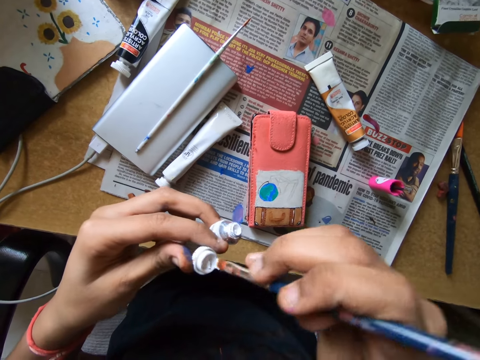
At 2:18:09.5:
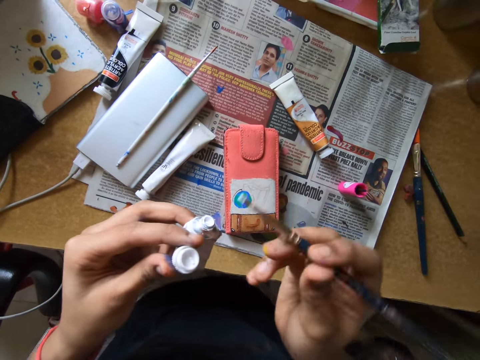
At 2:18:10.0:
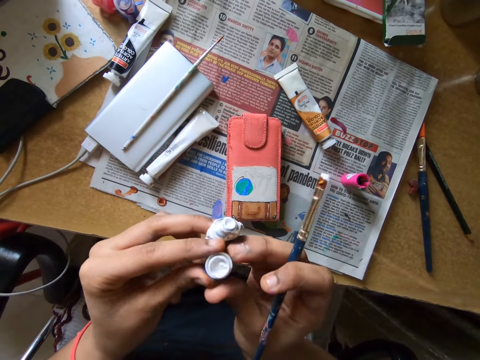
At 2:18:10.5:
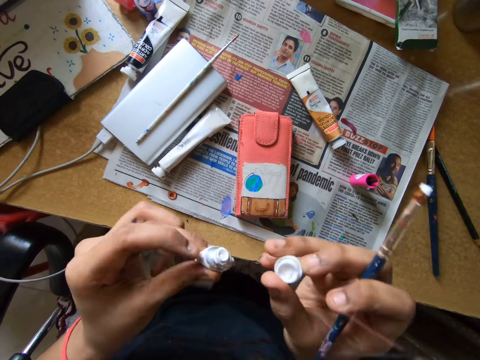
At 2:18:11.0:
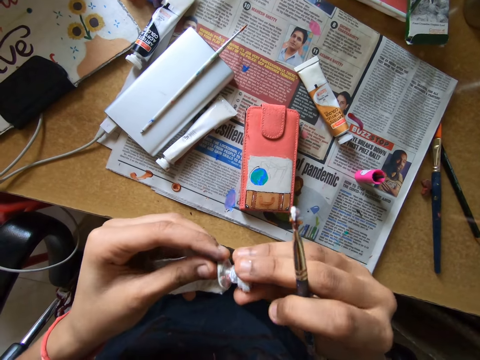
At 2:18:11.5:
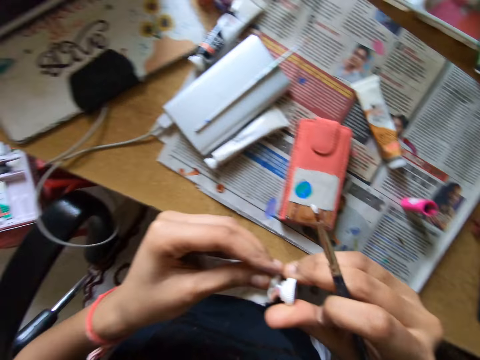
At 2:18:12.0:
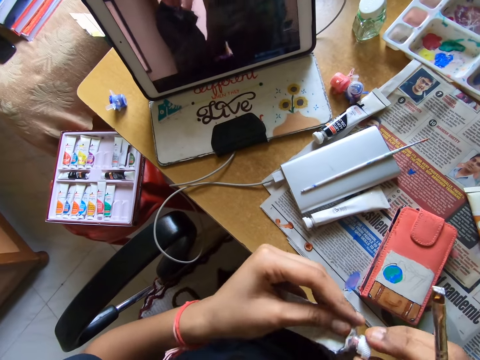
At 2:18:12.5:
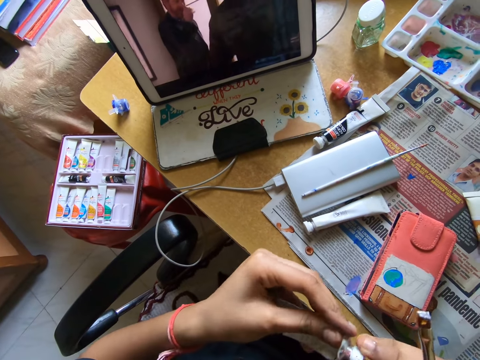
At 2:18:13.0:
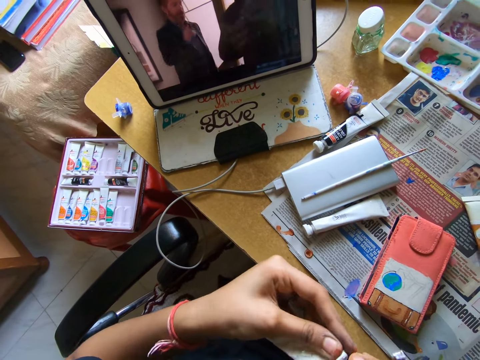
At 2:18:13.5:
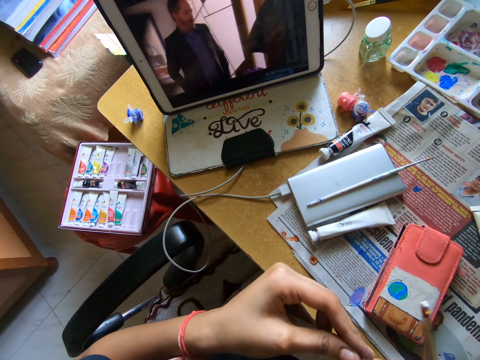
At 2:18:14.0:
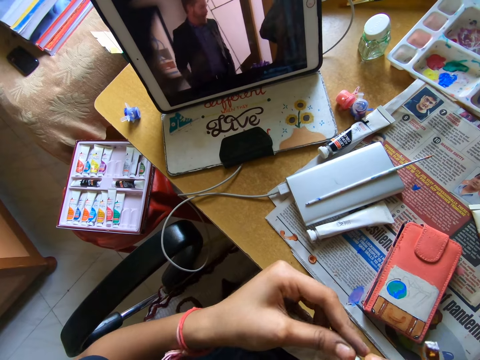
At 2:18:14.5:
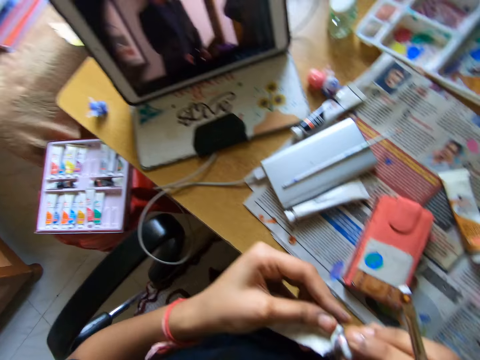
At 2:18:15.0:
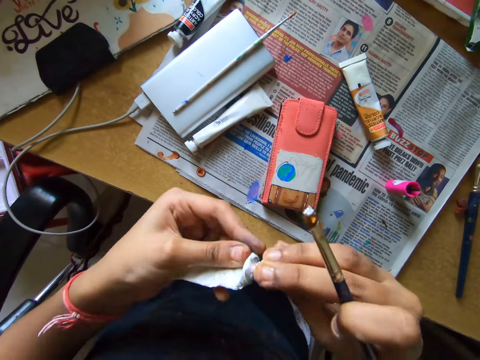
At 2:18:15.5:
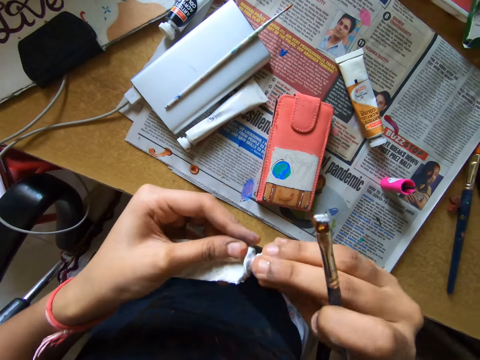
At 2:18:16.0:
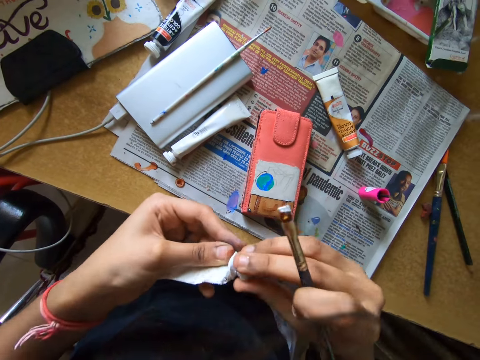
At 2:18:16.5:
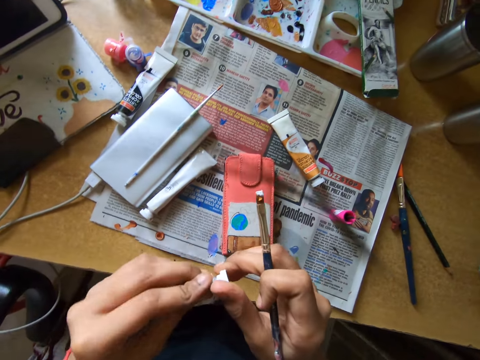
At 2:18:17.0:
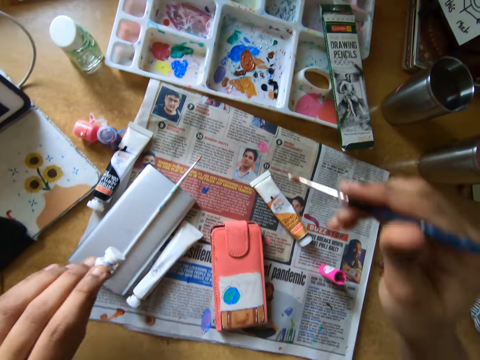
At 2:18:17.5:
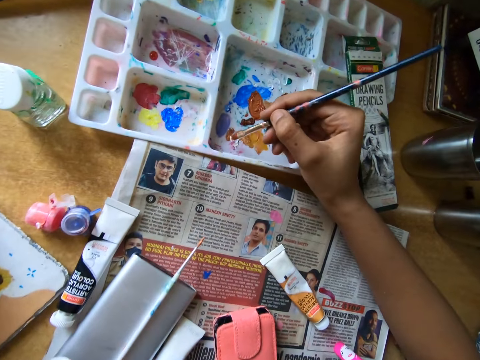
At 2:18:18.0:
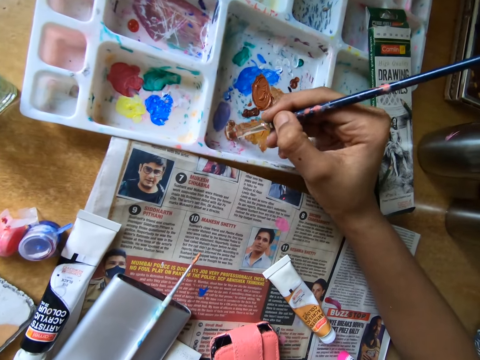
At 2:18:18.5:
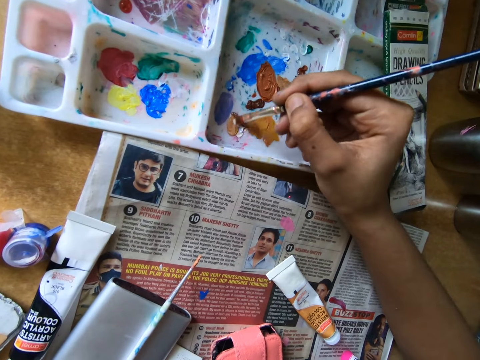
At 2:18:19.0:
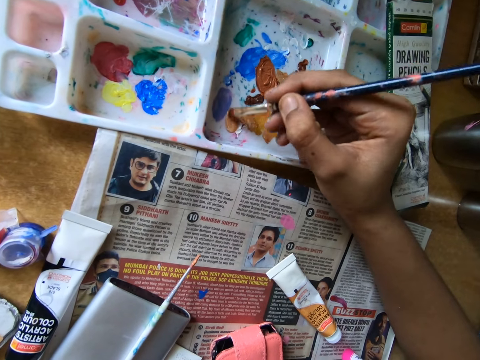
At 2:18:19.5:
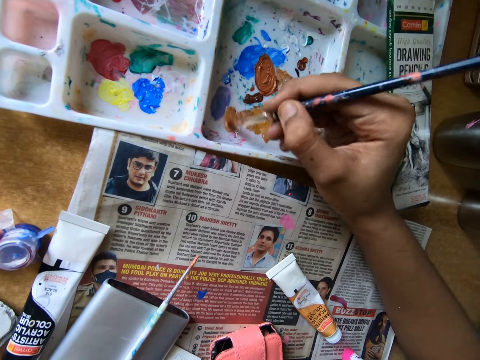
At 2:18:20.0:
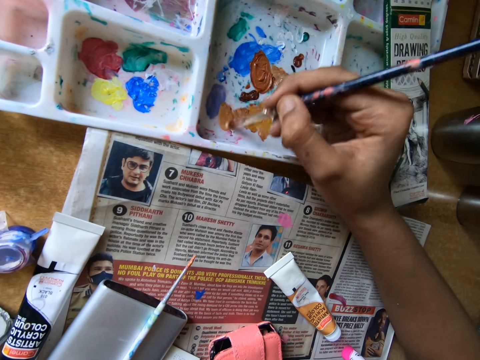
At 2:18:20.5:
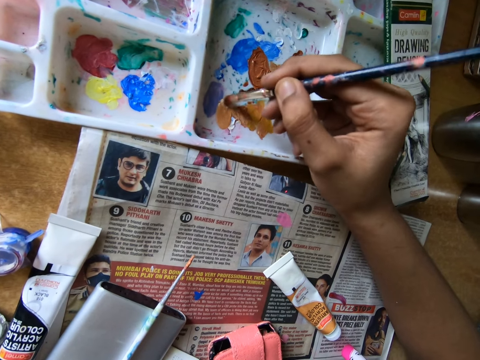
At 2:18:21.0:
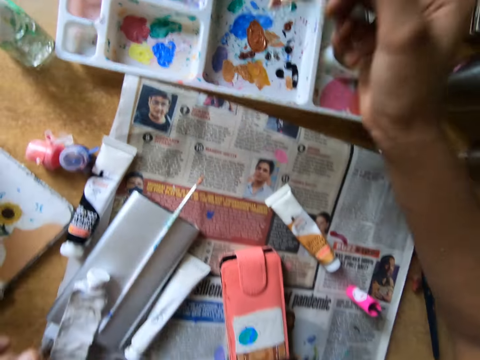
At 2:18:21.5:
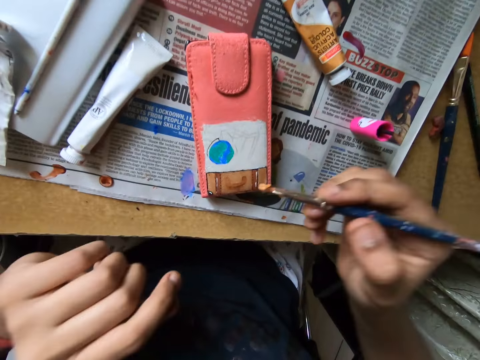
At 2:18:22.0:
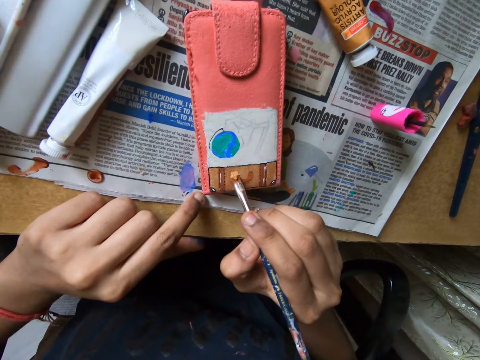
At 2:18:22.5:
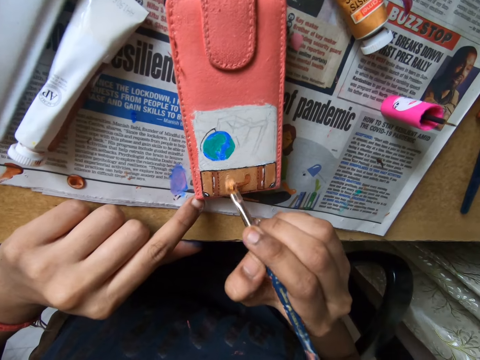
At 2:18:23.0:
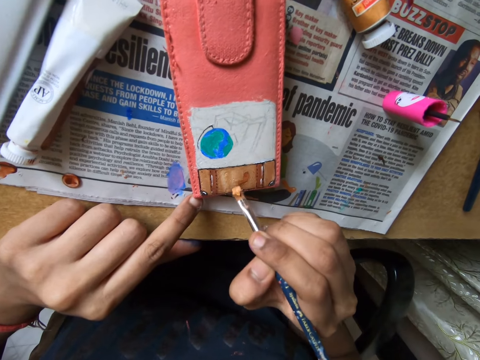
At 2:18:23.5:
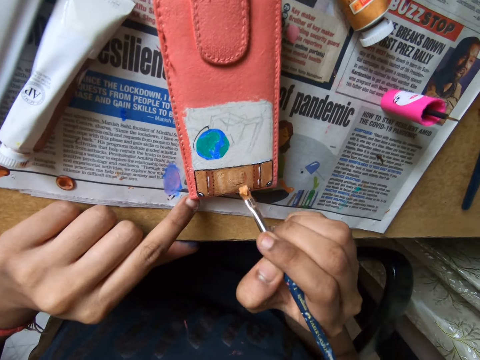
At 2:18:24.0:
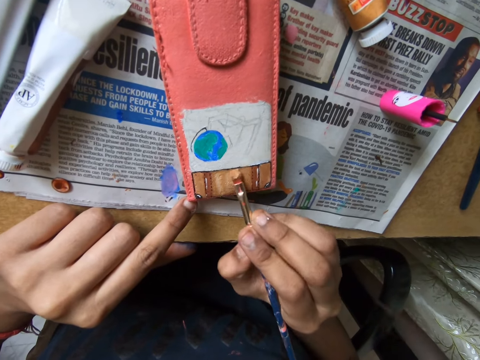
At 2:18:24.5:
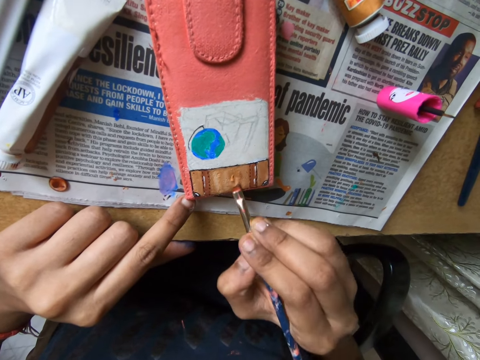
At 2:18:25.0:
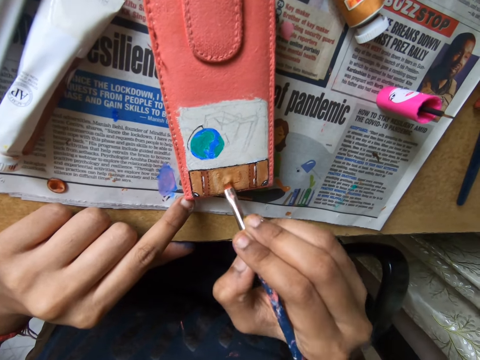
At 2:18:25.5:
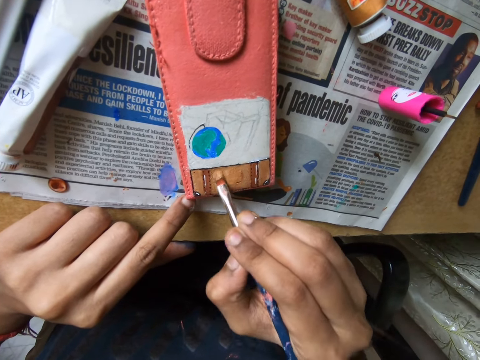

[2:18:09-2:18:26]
The camera wearer passes the lid from his left hand to his right hand. He closes the paint tube with the lid in his right hand. He looks around a room. He scoops paint from a paint palette with a paintbrush. He mixes paint in the paint palette with the paintbrush in his right hand. He smears paint from the paint palette with the paintbrush. He paints the pouch on the table with the paintbrush in his right hand and touches the table with his left hand.

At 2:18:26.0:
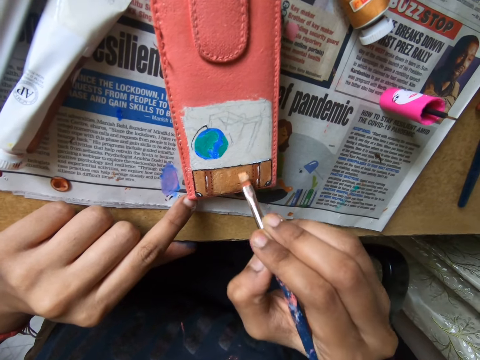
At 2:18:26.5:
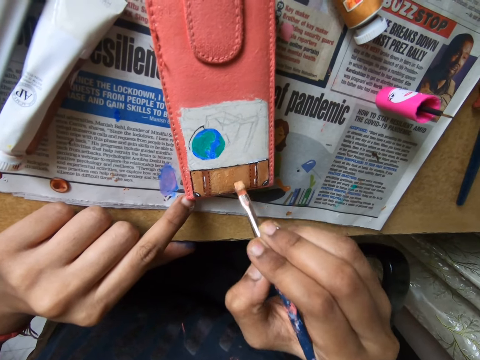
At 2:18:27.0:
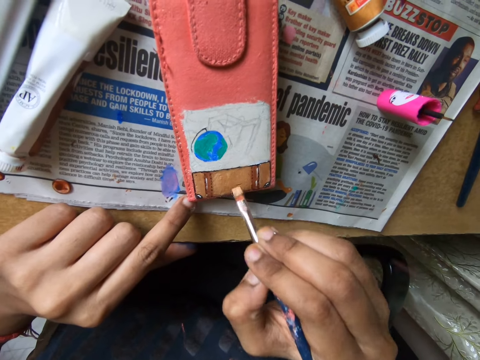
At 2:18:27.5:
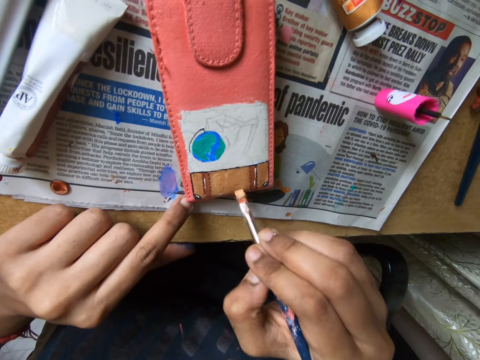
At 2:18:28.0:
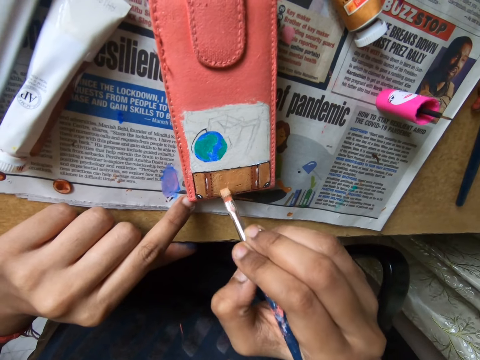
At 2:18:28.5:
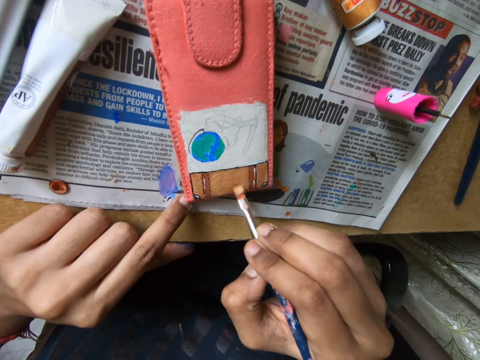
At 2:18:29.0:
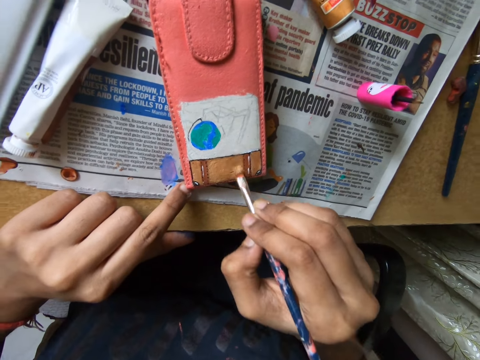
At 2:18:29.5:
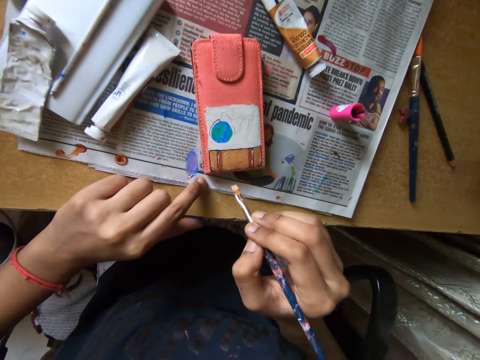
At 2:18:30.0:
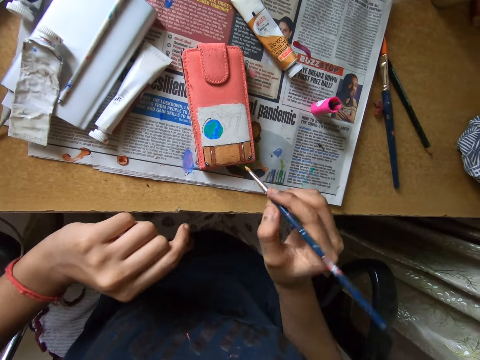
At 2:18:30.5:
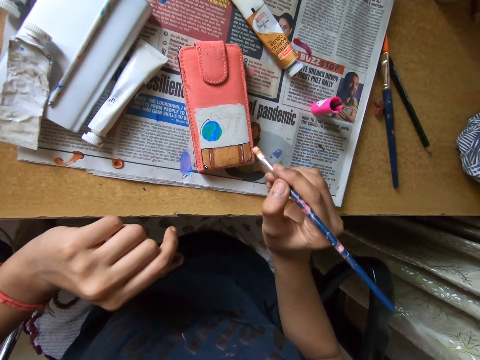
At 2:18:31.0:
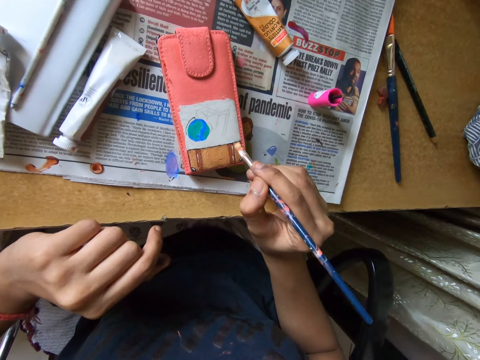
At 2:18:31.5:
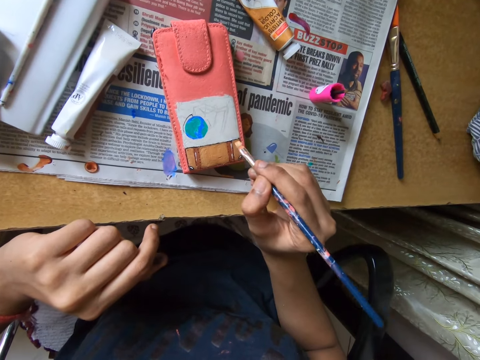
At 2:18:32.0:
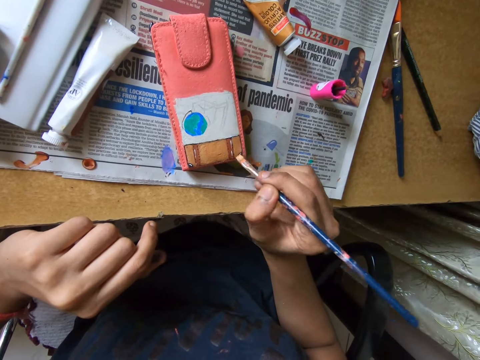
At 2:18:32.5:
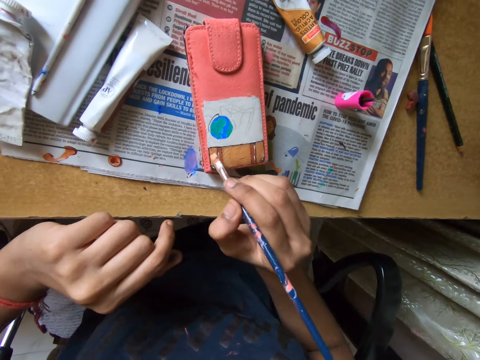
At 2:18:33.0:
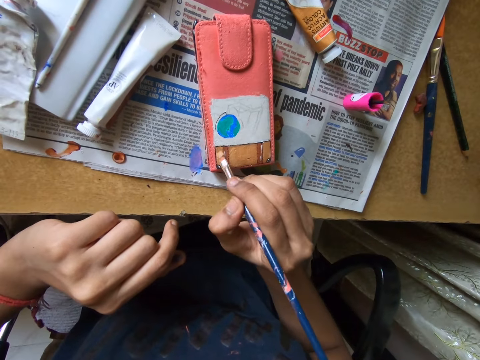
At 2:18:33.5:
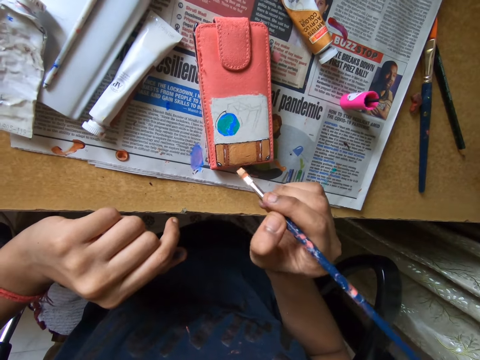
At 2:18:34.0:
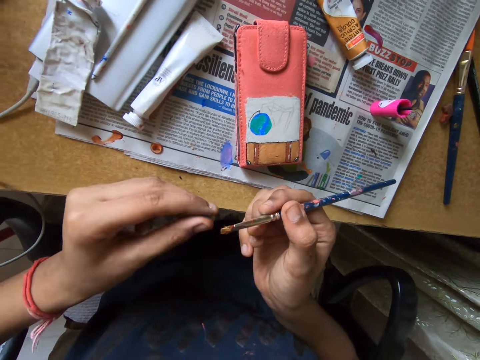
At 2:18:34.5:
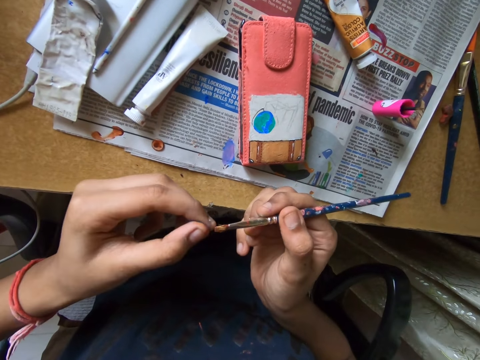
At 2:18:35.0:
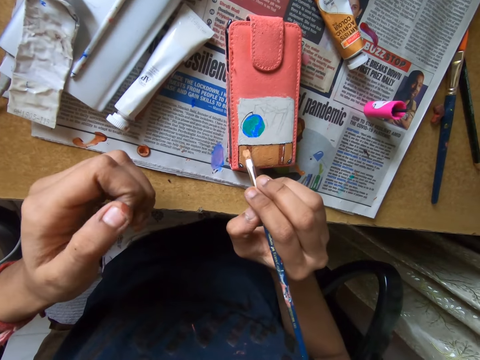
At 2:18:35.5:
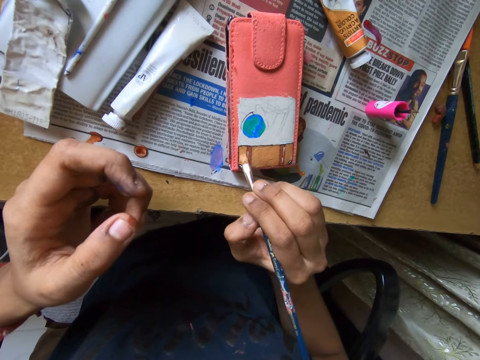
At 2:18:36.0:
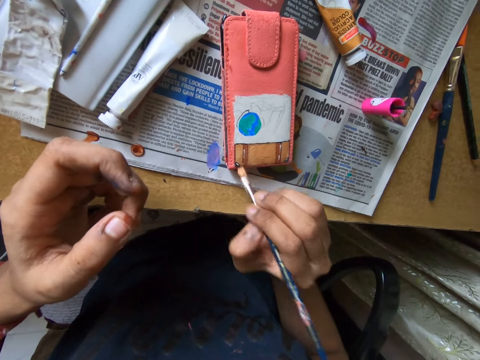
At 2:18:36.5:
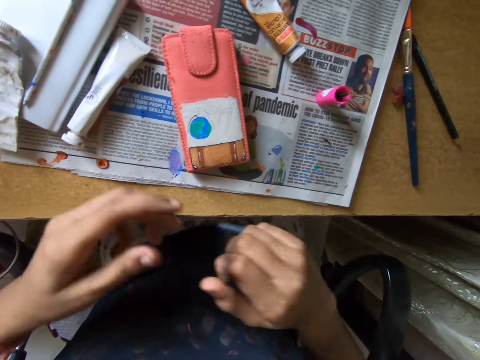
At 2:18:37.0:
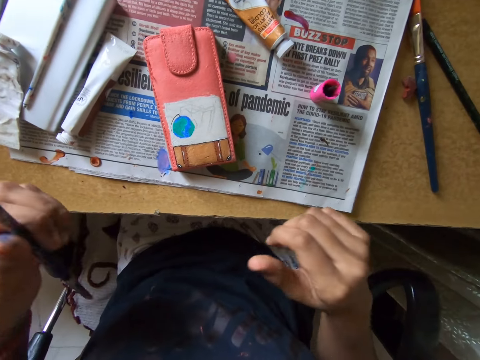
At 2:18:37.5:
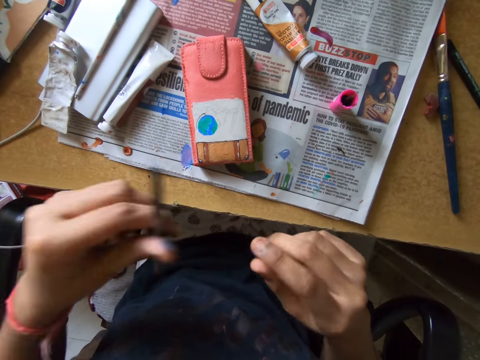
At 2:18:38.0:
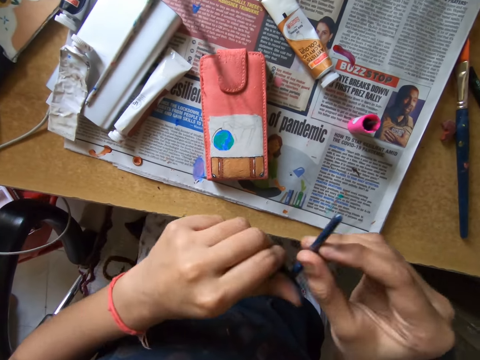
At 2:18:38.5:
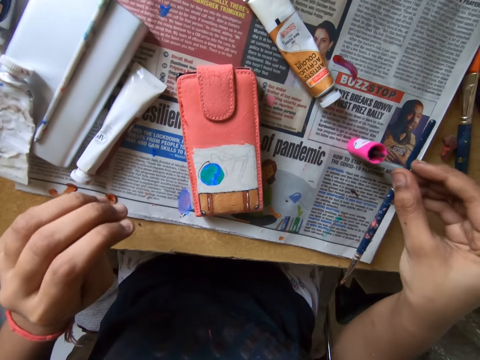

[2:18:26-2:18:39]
The camera wearer adjusts a paintbrush on a pouch. They paint the pouch with the paintbrush. They wipe the paintbrush with their hand. They paint the pouch with the paintbrush. They pass the paintbrush from their right hand to their left hand. They pass the paintbrush from their left hand to their right hand.
